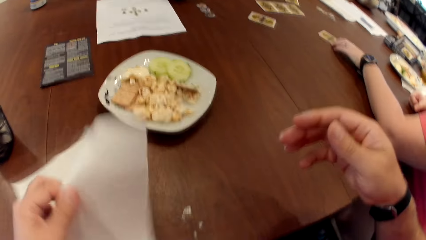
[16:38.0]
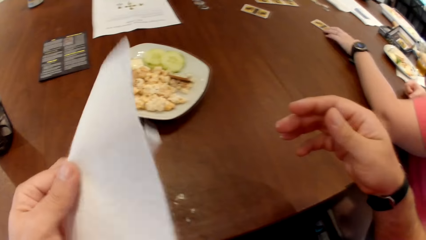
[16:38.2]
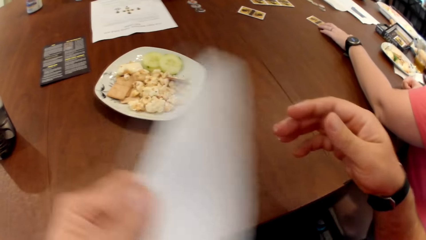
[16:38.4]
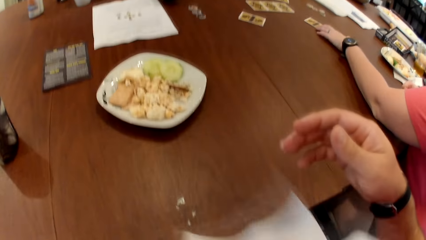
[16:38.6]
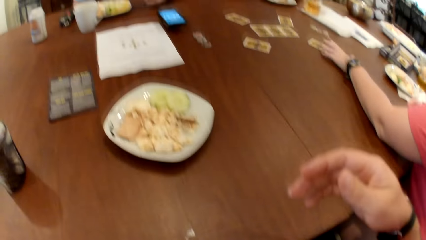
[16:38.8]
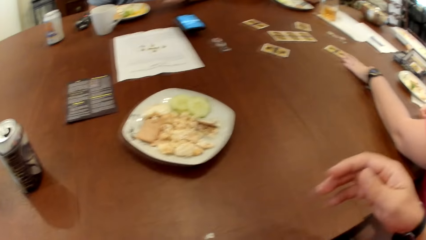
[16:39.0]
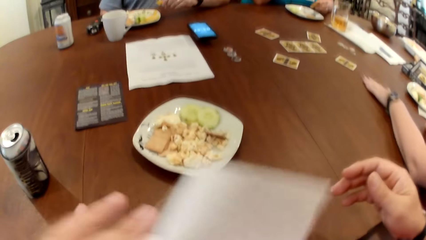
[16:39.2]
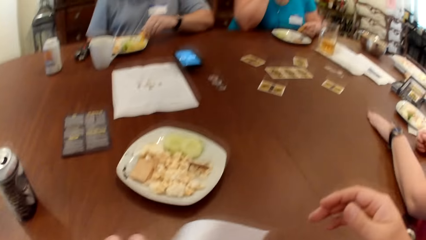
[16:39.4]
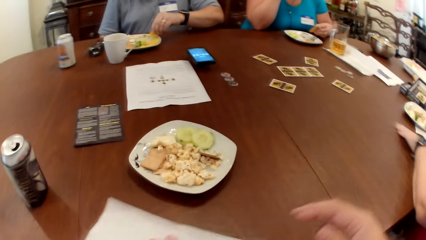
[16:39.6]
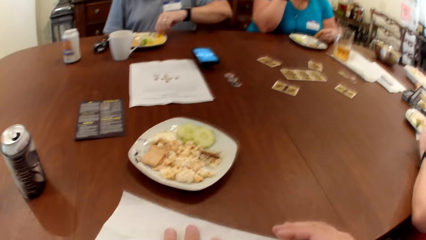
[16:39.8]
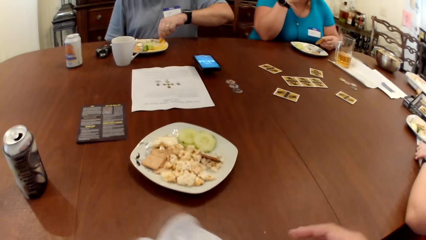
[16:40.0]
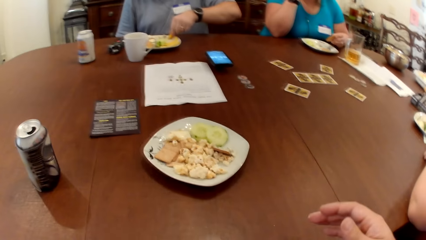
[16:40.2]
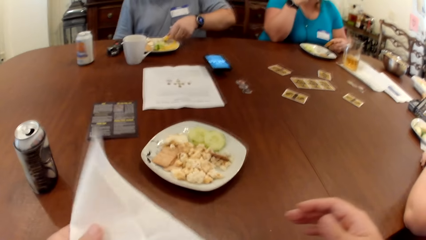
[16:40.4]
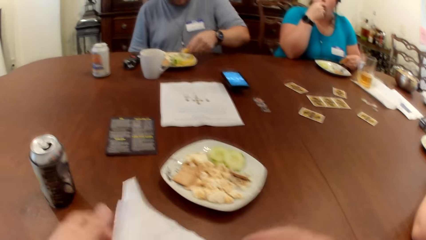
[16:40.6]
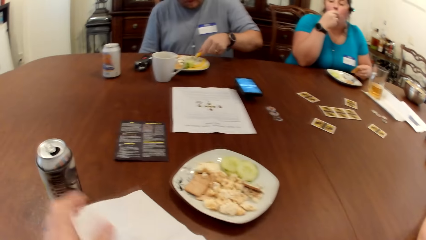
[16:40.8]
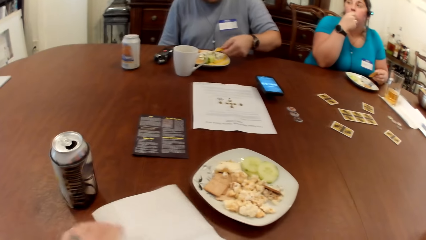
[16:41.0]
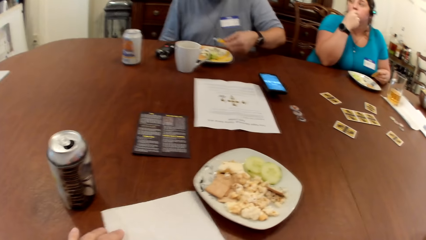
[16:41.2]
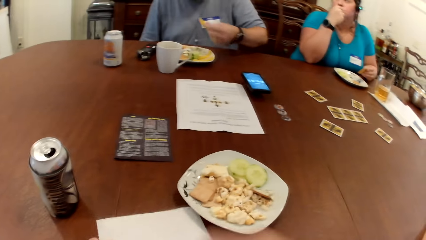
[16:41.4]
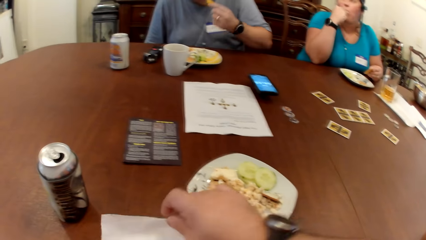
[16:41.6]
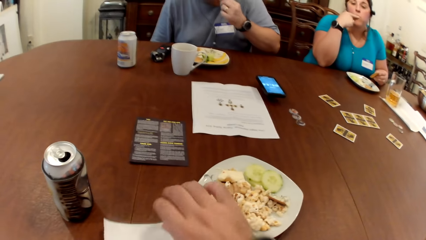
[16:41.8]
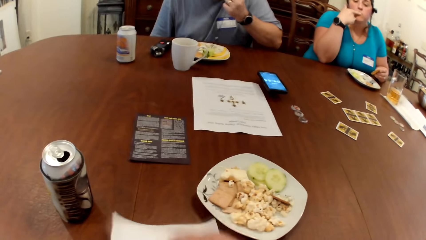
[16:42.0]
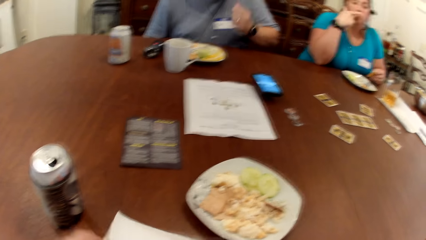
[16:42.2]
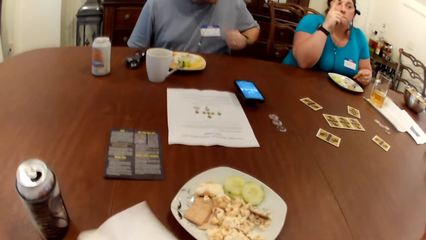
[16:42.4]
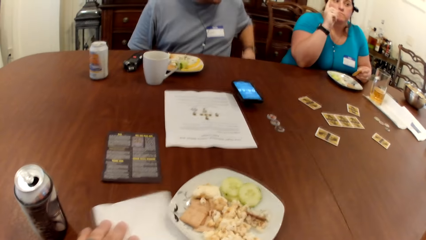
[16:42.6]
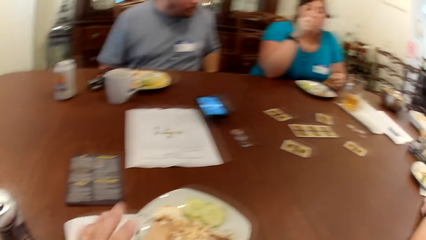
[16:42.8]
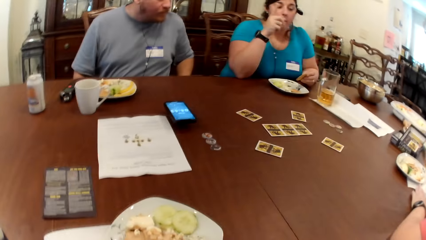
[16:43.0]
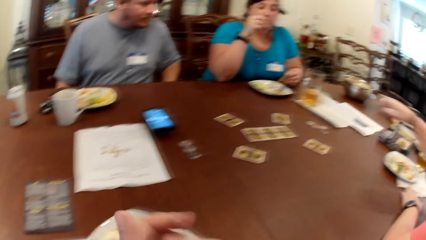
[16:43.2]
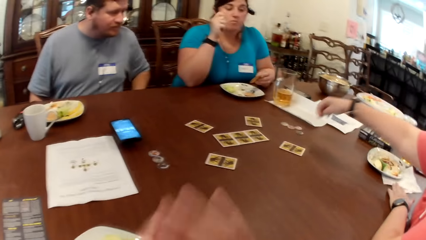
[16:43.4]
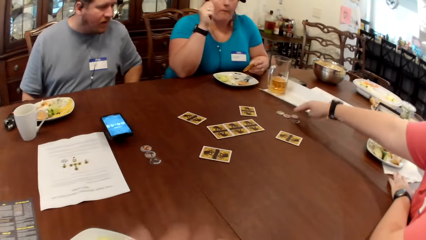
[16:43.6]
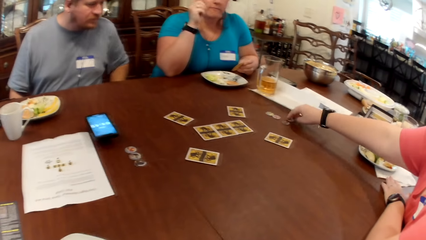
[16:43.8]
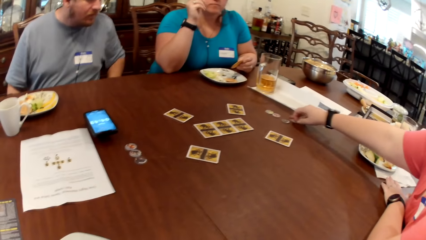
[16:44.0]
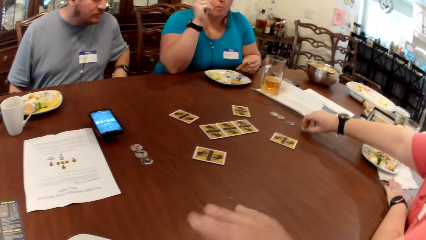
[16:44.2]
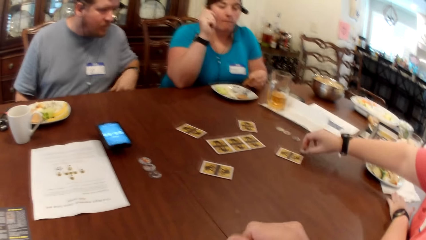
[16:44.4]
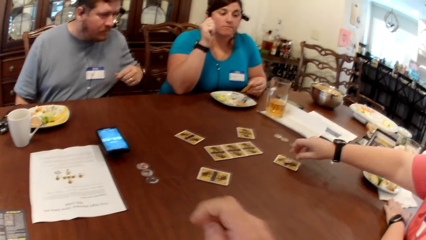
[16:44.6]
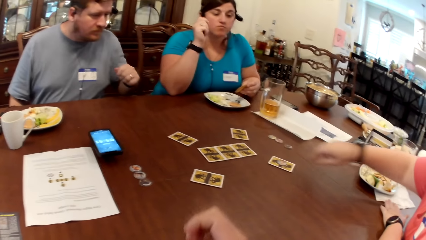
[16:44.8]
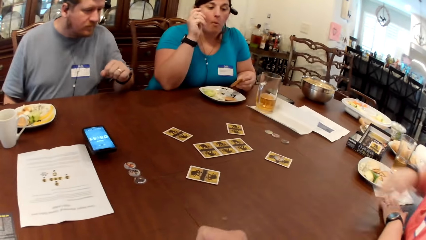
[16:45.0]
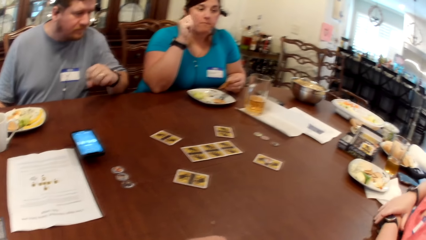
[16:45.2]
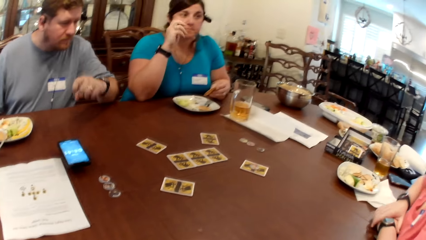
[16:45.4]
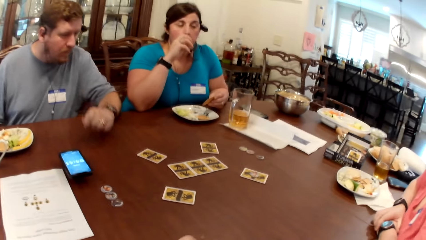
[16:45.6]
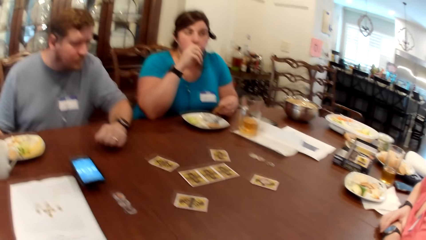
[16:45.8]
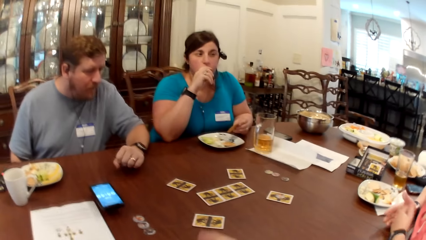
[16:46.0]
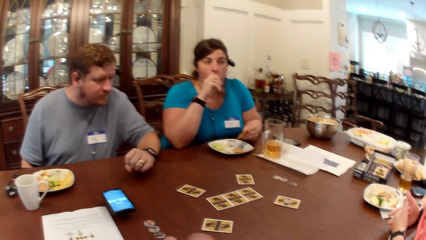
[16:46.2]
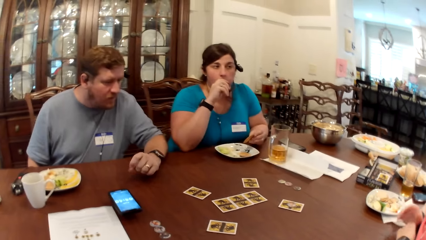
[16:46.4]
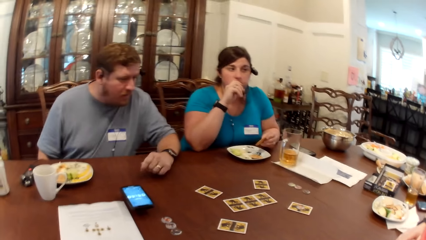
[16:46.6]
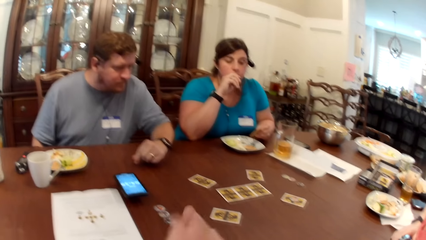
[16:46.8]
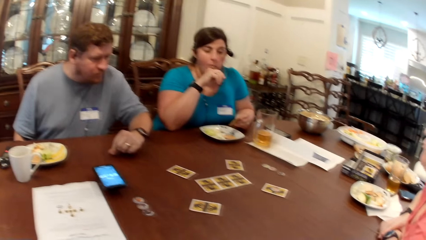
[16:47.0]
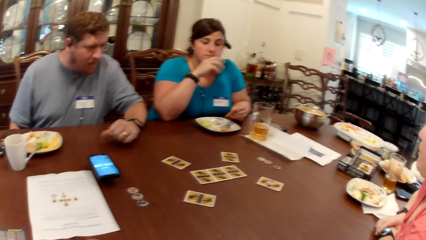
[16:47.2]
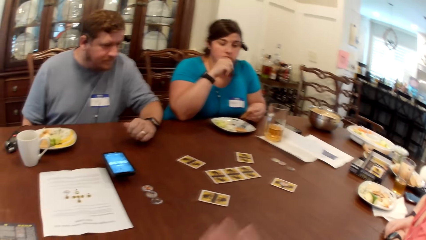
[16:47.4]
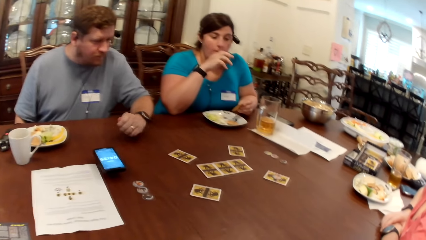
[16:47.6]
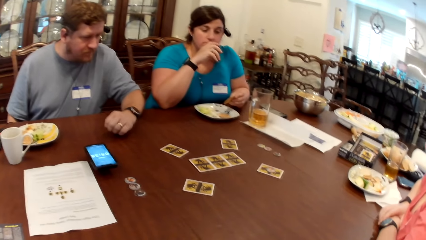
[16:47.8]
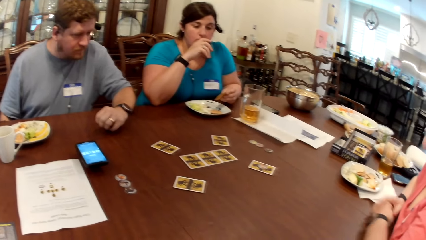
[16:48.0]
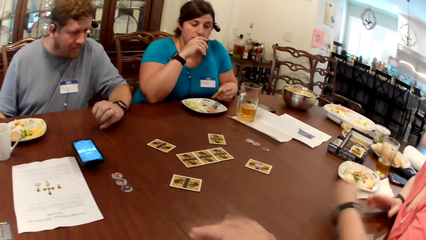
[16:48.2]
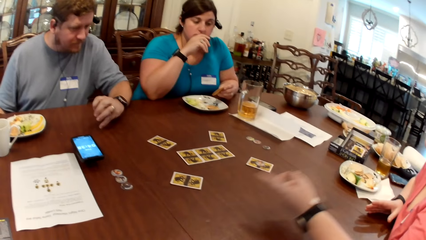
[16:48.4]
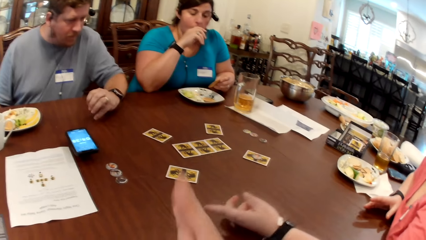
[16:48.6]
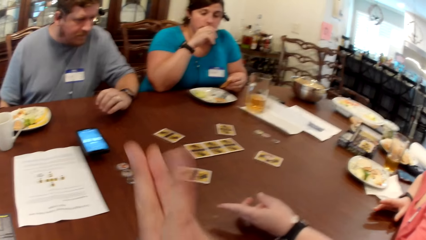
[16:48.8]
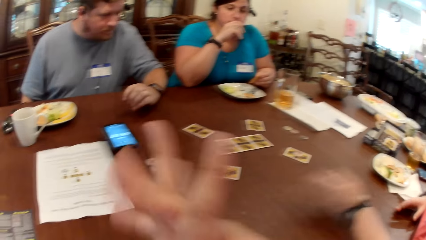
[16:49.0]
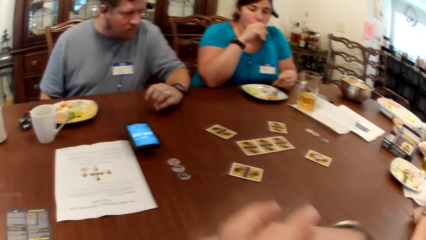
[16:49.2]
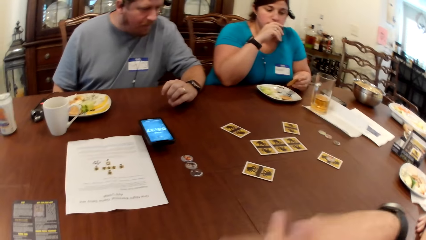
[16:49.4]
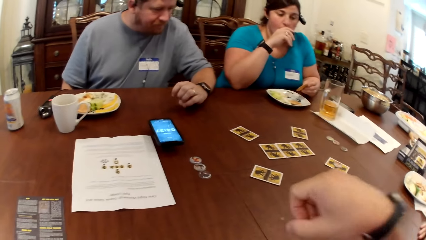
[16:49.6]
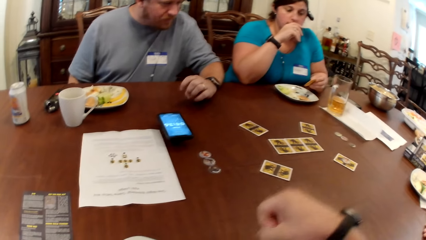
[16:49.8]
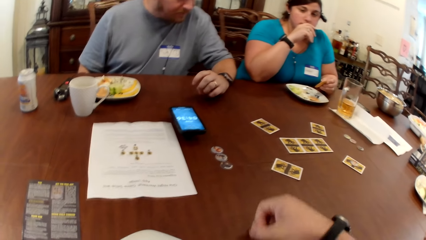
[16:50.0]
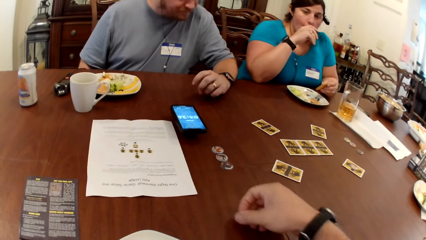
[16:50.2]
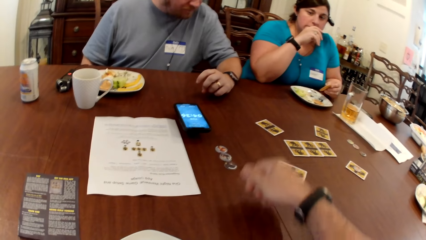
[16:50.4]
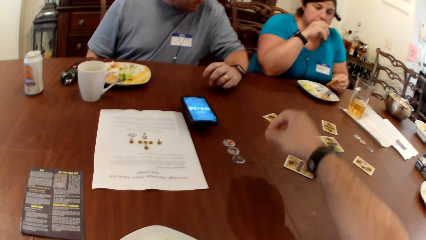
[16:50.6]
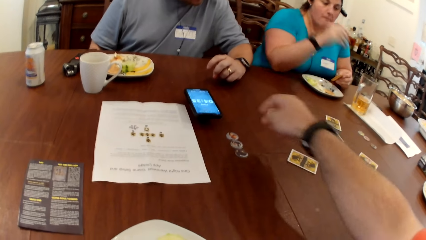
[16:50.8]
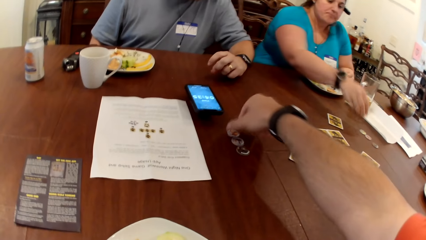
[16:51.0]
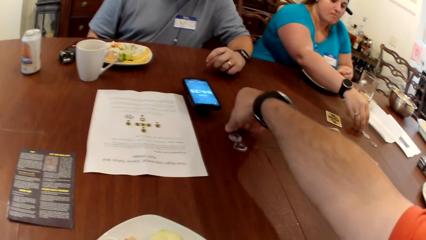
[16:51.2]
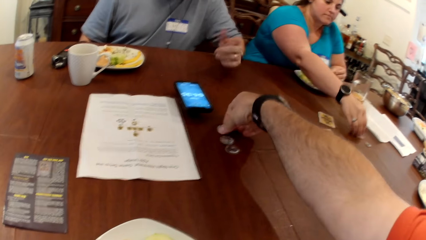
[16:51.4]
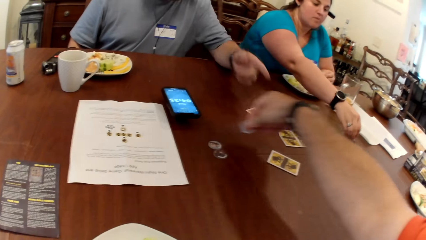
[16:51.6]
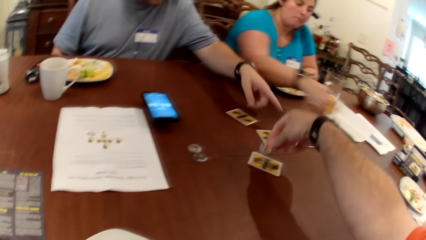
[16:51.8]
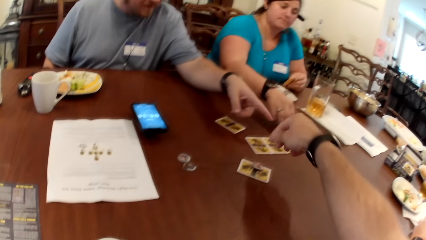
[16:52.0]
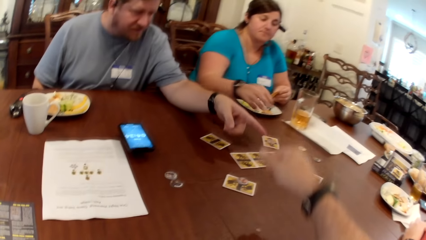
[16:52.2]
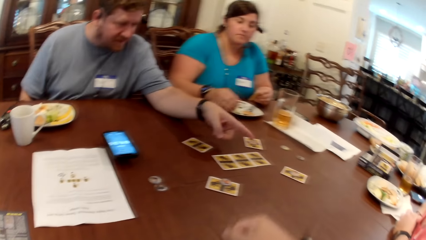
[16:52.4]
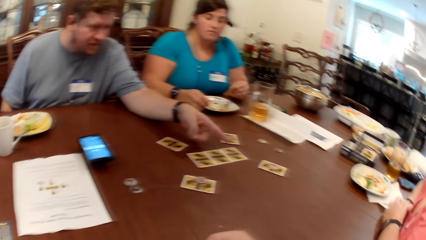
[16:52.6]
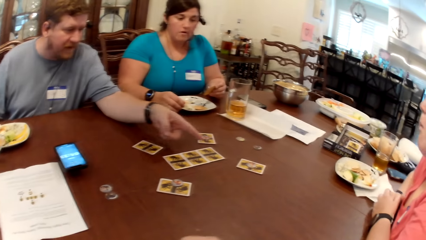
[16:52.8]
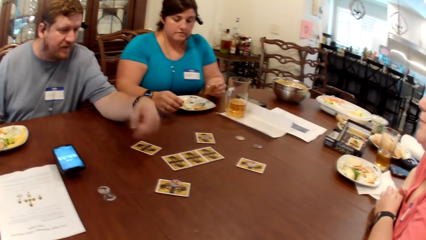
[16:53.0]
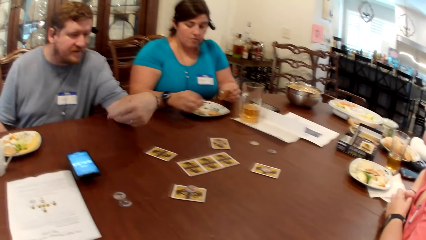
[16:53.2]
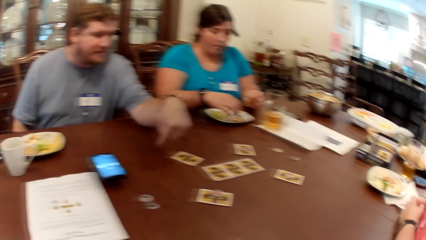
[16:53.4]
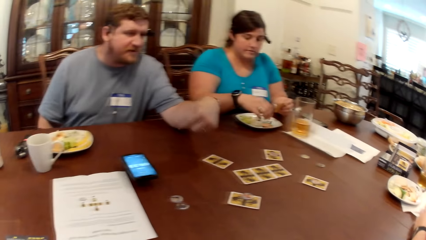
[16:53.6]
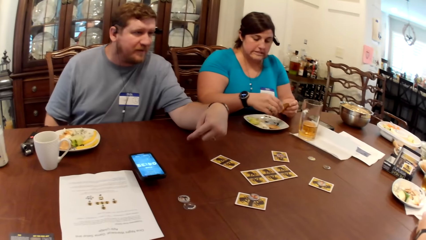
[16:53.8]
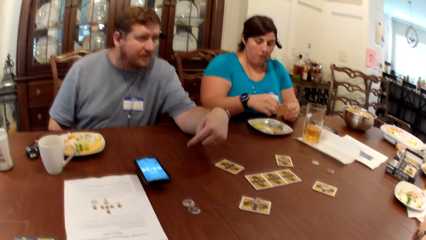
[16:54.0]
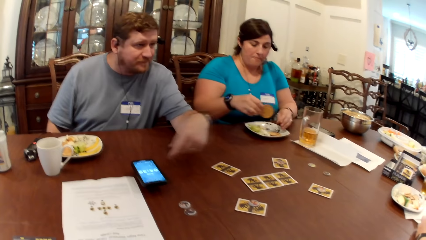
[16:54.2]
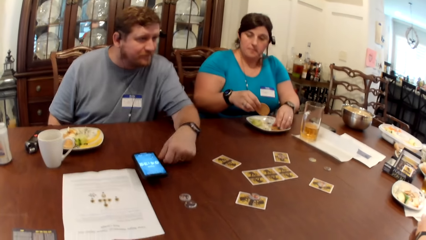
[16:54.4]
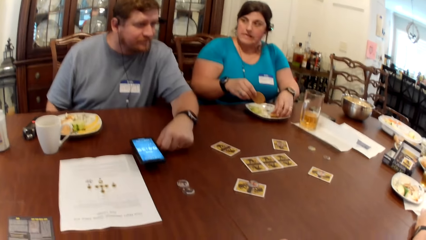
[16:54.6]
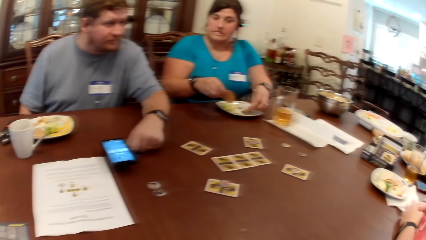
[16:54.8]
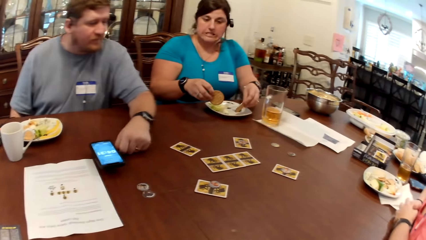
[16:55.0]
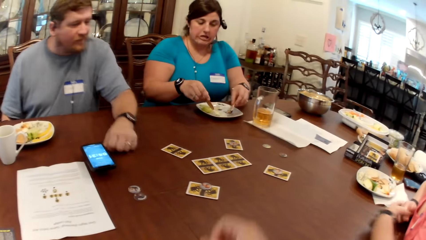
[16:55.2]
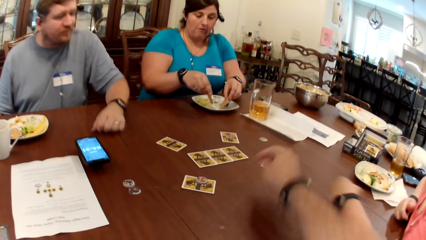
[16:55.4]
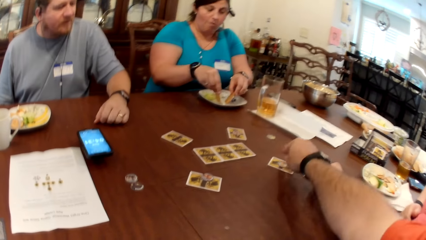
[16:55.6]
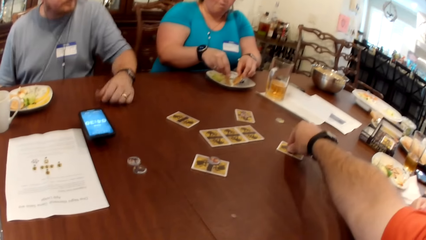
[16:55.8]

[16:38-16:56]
The camera wearer uses a napkin on the table with his left hand. He wipes his mouth with a serviette. A woman picks a card. The camera wearer places the napkin under his plate with both hands. He holds the serviette. The woman picks a card. The woman places a coin on her card with her left hand. The camera wearer places a coin on his card with his right hand. Another woman places a coin on her card with her left hand. The other woman picks something. The camera wearer picks something. A man points to the first woman's card with his left hand. The other woman picks something. The camera wearer drops something. The other woman eats a biscuit from her plate with her right hand.
